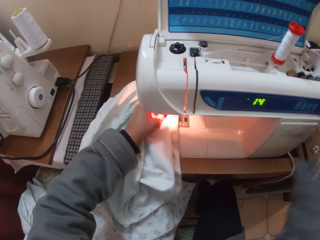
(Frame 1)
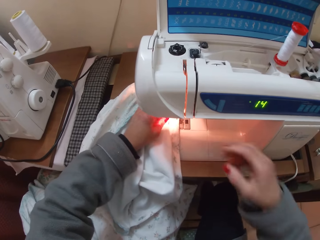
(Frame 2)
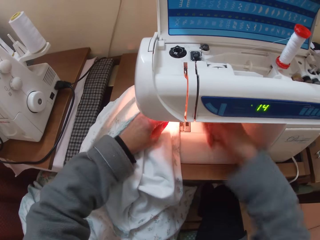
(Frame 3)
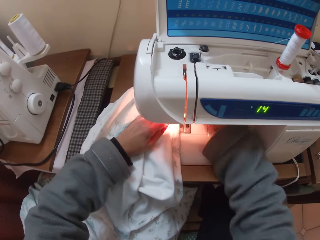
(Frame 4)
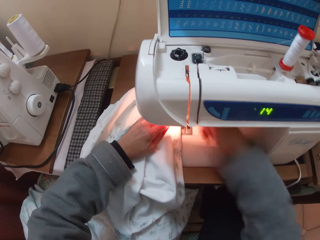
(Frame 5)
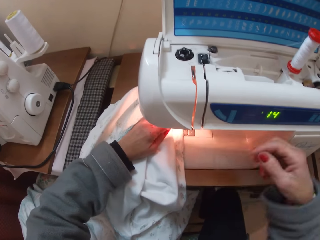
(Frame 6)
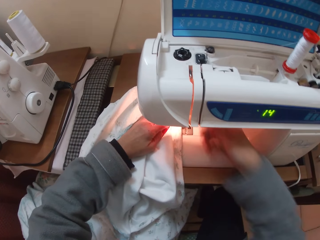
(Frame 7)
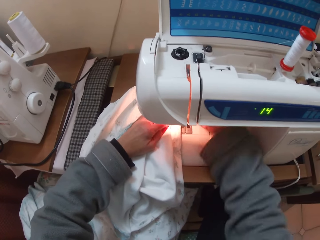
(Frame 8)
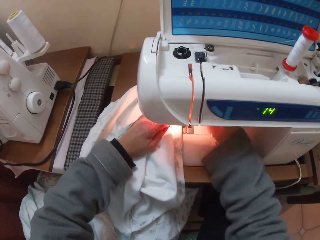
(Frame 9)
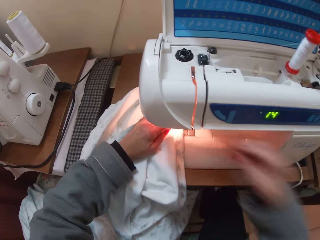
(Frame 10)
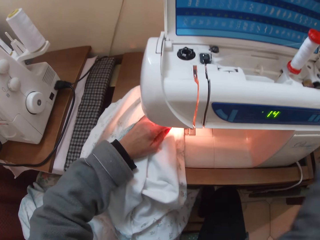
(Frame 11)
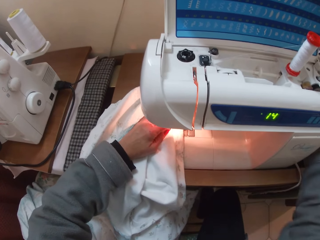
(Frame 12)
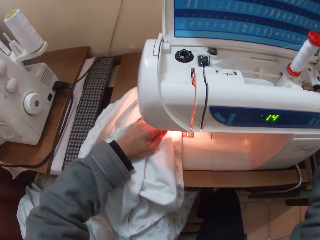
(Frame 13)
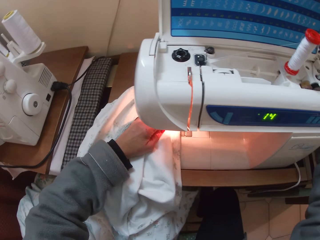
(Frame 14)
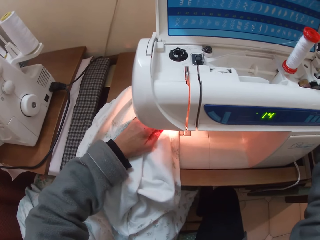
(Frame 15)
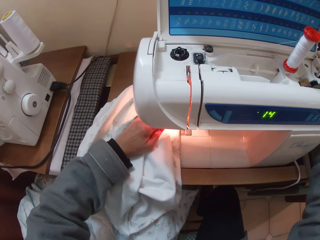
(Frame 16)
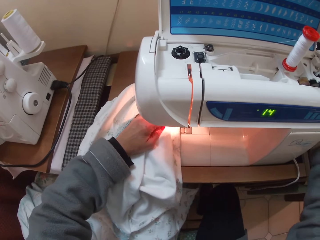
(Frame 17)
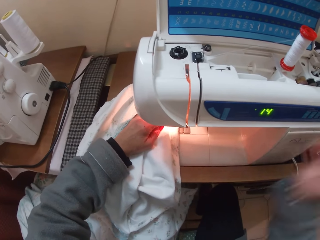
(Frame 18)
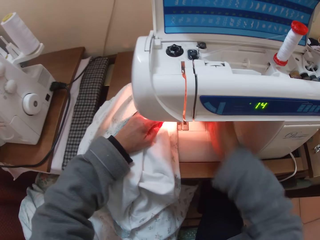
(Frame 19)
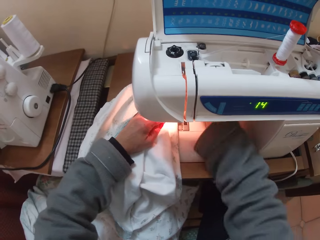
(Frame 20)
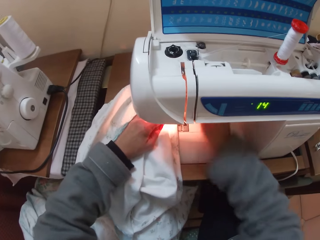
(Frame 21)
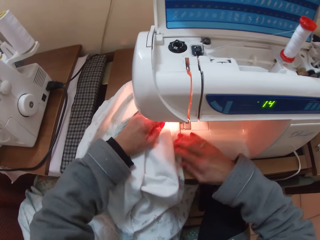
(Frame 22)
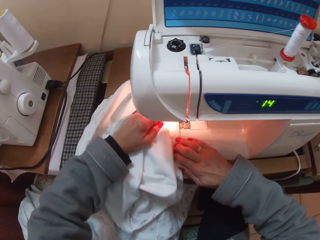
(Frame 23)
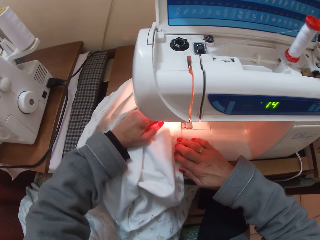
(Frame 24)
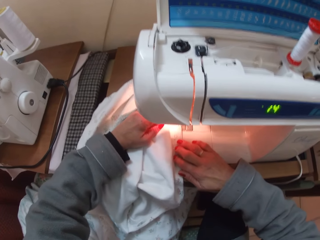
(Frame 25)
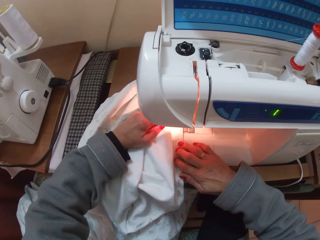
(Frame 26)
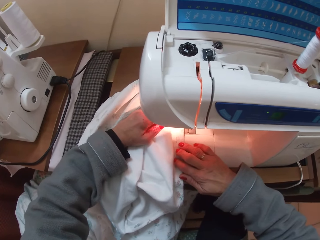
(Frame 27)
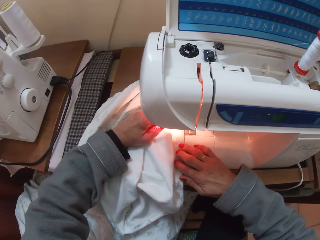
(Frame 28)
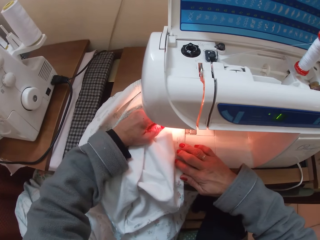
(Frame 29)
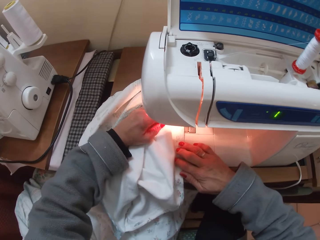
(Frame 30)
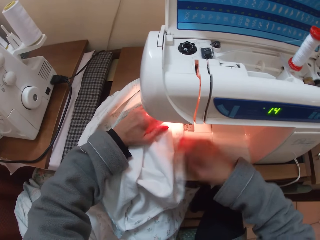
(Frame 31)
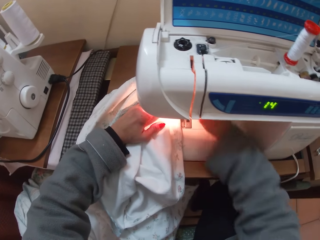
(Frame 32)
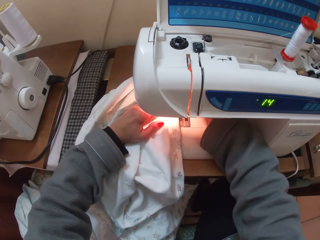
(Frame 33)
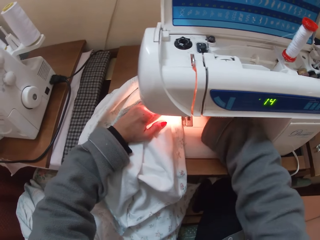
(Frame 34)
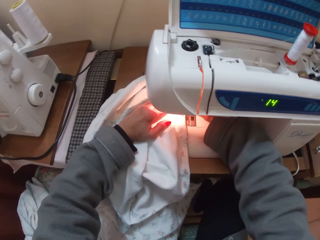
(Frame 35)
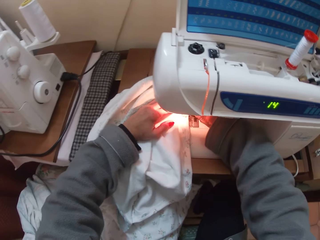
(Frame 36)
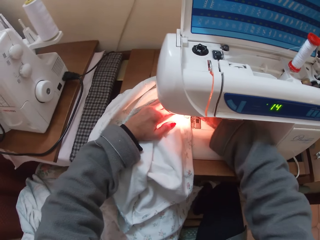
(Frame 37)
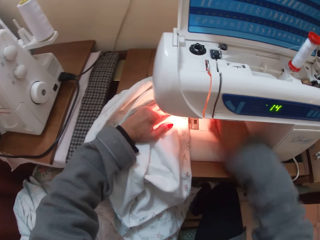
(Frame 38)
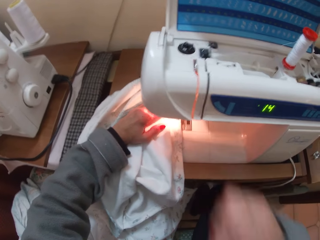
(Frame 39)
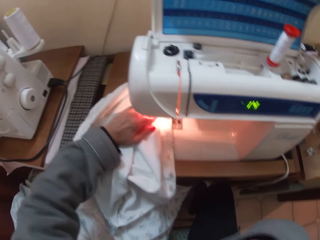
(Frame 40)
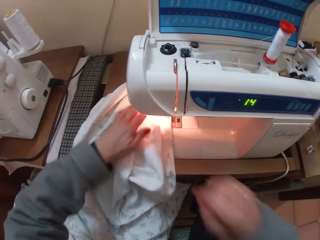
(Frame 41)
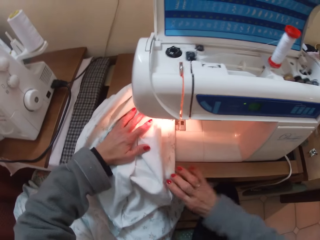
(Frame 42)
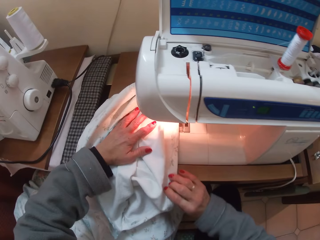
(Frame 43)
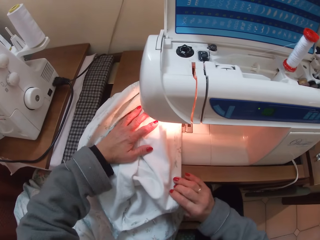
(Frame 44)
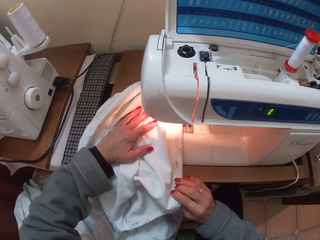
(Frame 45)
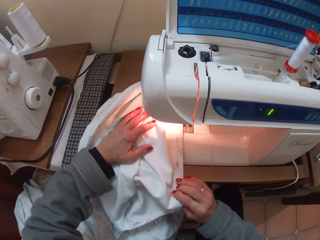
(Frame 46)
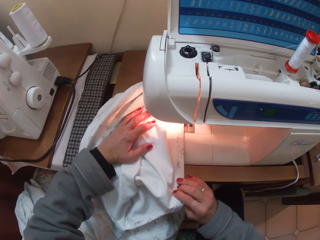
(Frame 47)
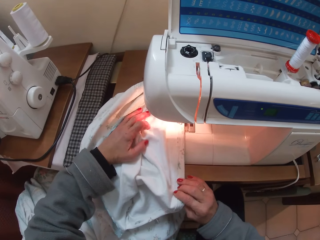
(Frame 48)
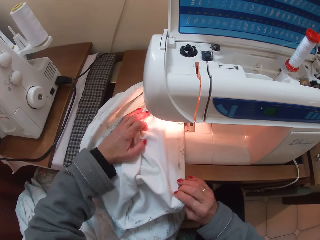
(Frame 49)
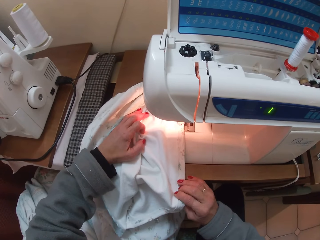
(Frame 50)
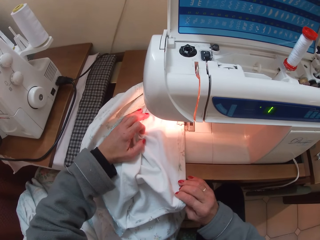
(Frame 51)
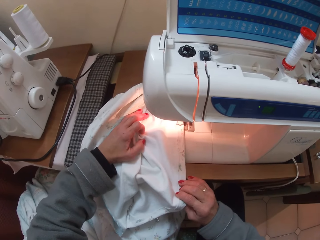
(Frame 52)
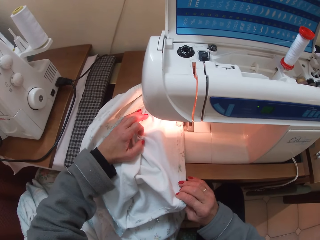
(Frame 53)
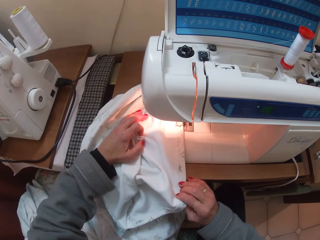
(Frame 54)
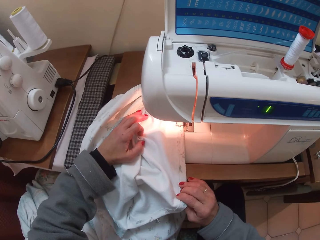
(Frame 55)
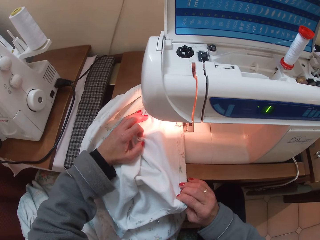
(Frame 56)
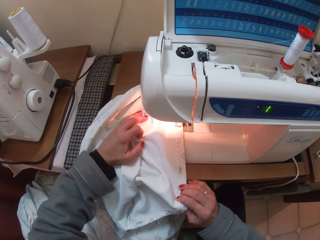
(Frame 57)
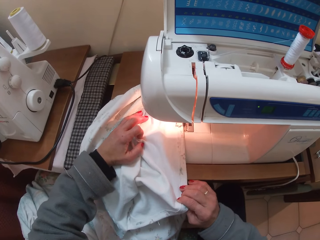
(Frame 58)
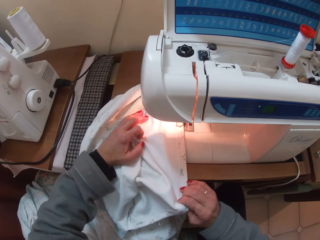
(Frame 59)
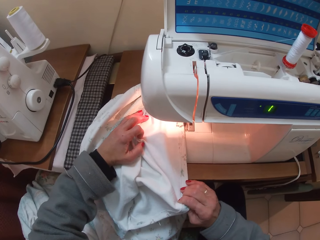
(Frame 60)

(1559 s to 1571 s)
The camera wearer removes the hand from the right side of the machine. They touch the presser foot lifter. They hold the right side of the machine. They touch the balance wheel. They remove the hand from the right side of the machine. They touch the presser foot lifter and lower the presser foot lever. They place the right hand on the cloth on the sewing machine. They touch the presser foot lifter. They remove the right hand from the machine. They pull the cloth with the right hand and start the sewing machine. They sew the cloth.

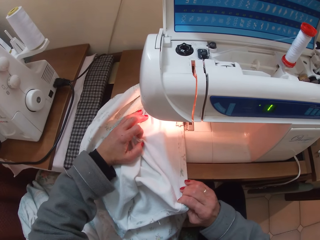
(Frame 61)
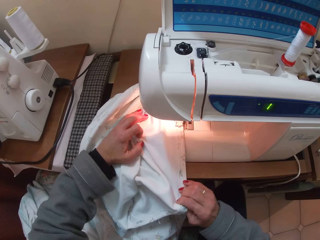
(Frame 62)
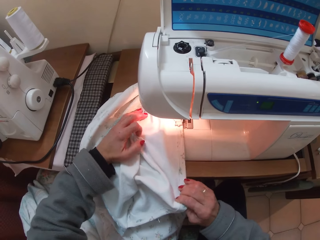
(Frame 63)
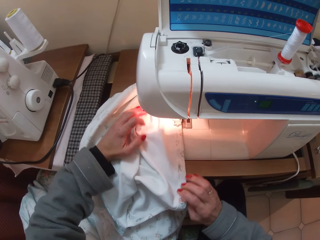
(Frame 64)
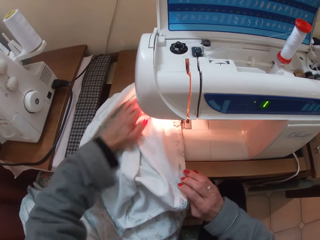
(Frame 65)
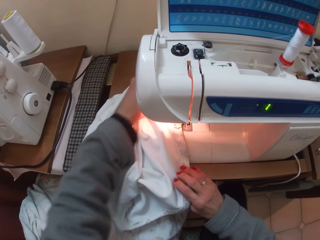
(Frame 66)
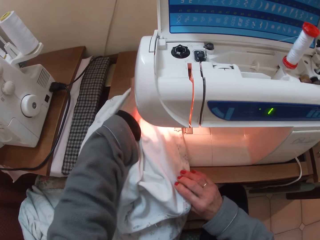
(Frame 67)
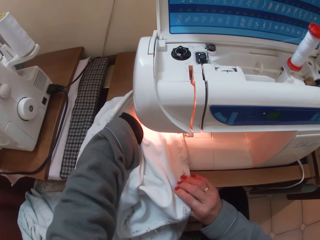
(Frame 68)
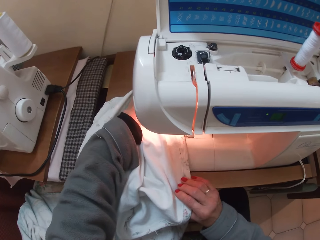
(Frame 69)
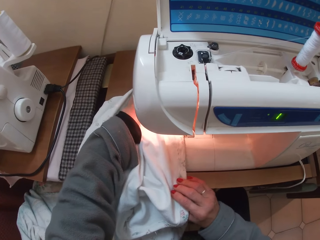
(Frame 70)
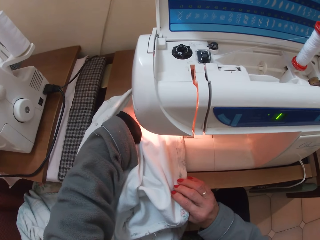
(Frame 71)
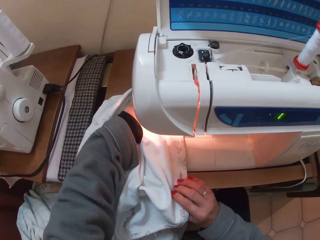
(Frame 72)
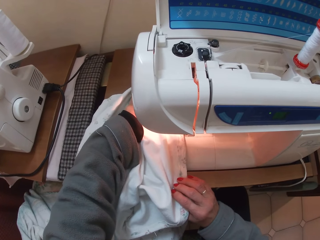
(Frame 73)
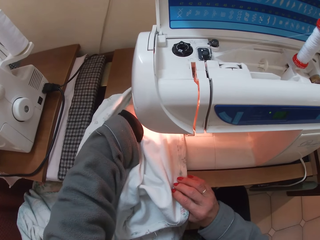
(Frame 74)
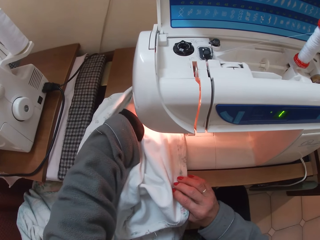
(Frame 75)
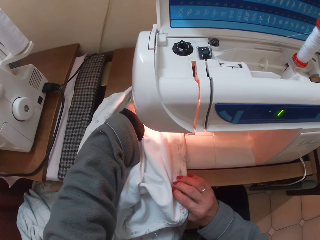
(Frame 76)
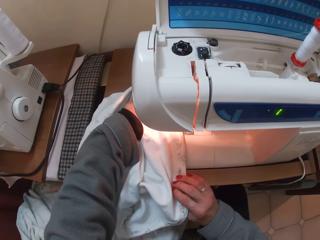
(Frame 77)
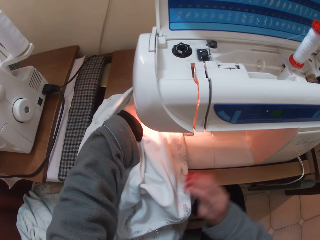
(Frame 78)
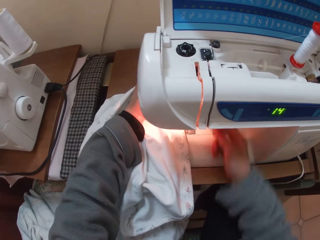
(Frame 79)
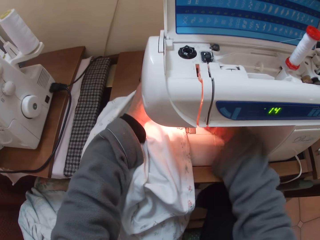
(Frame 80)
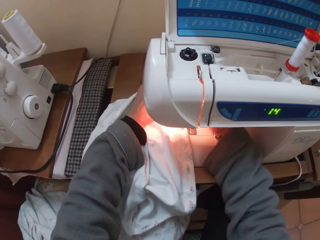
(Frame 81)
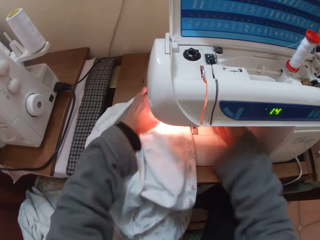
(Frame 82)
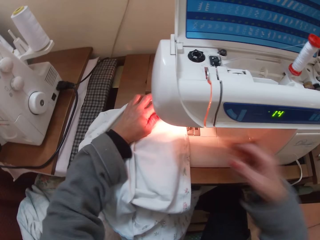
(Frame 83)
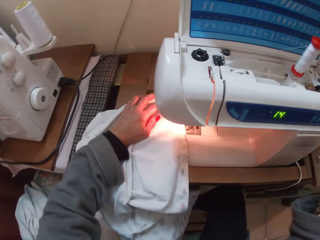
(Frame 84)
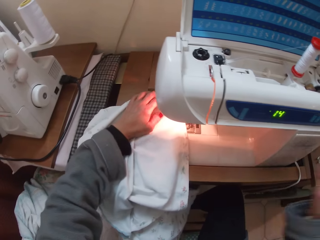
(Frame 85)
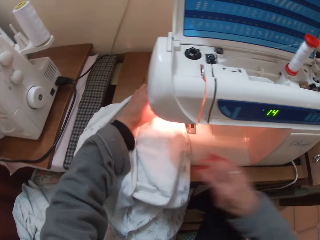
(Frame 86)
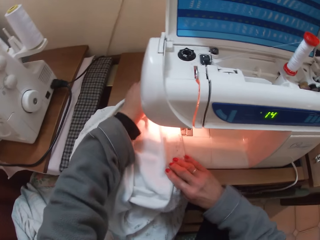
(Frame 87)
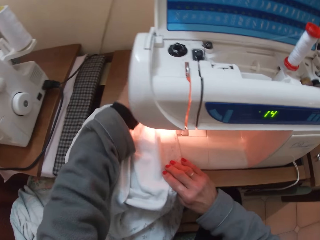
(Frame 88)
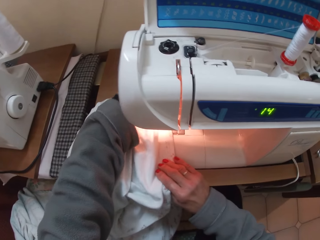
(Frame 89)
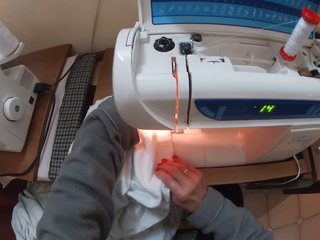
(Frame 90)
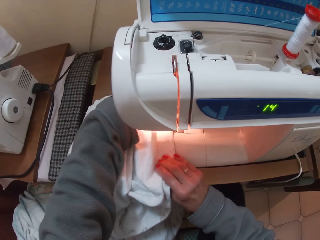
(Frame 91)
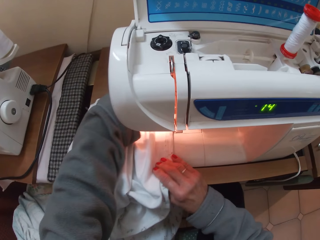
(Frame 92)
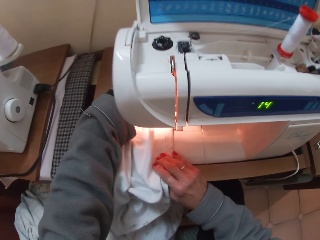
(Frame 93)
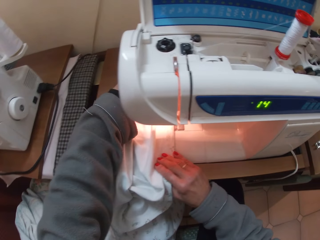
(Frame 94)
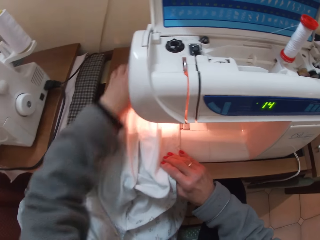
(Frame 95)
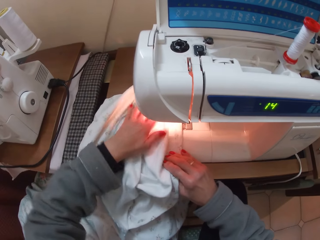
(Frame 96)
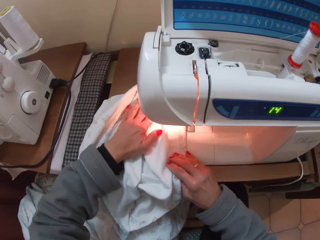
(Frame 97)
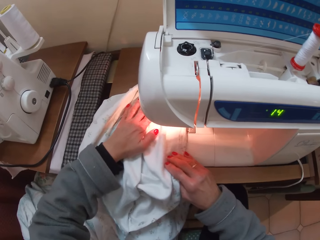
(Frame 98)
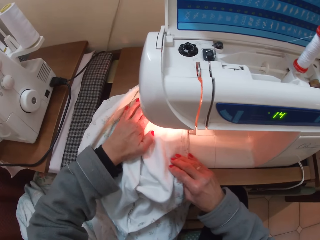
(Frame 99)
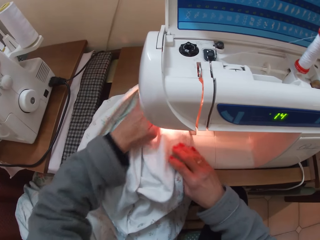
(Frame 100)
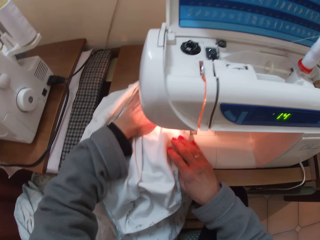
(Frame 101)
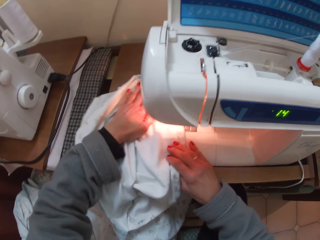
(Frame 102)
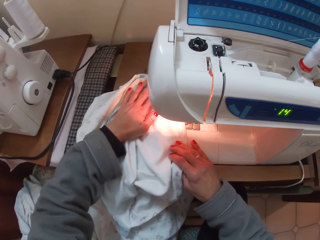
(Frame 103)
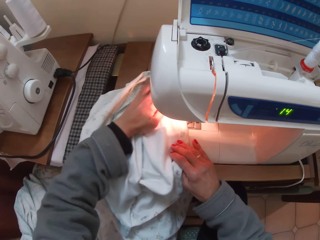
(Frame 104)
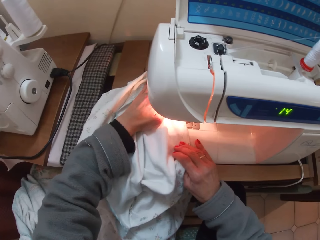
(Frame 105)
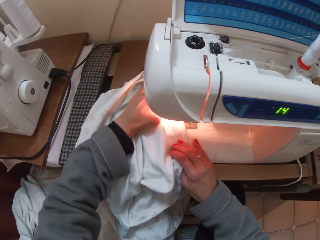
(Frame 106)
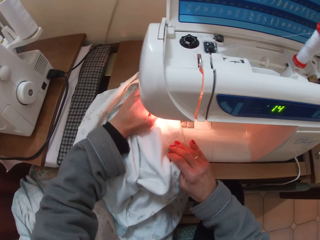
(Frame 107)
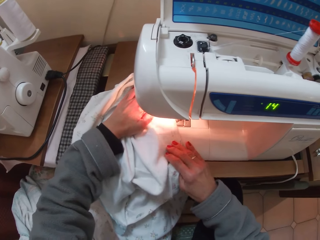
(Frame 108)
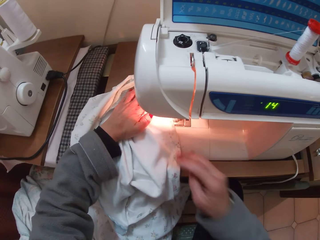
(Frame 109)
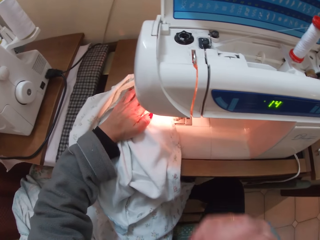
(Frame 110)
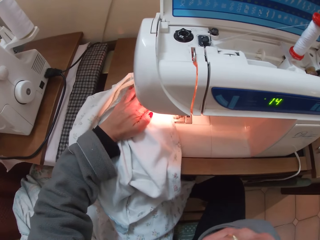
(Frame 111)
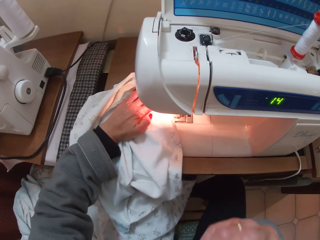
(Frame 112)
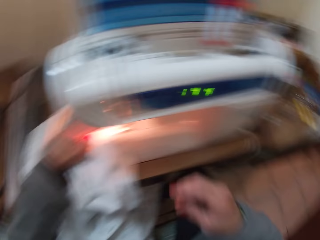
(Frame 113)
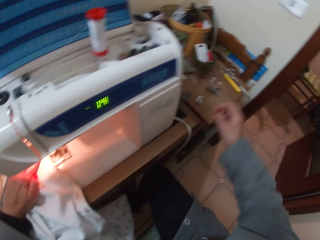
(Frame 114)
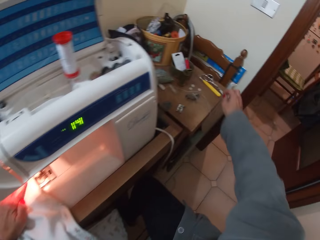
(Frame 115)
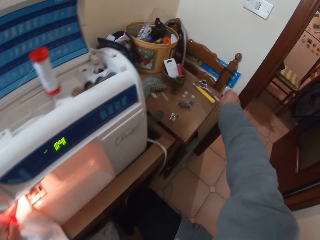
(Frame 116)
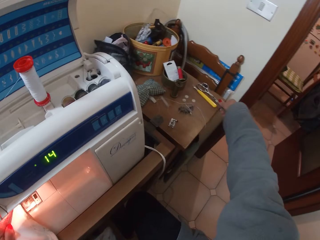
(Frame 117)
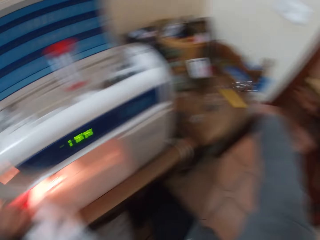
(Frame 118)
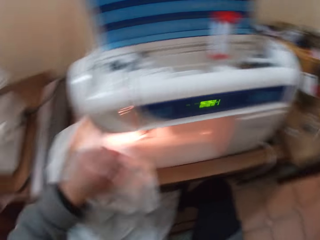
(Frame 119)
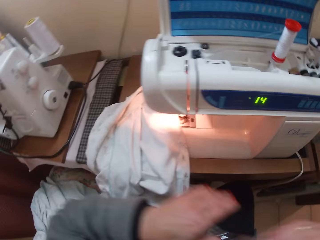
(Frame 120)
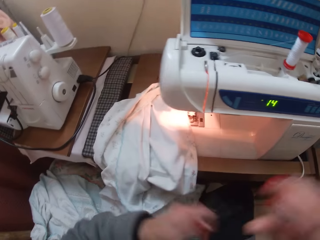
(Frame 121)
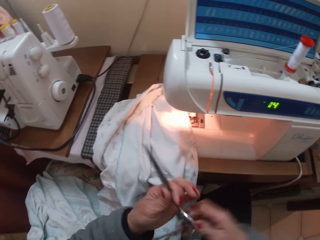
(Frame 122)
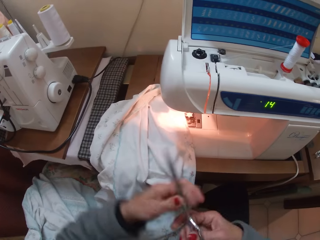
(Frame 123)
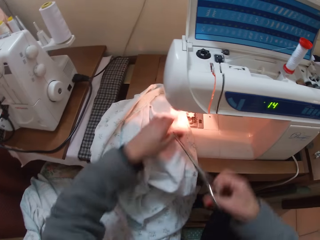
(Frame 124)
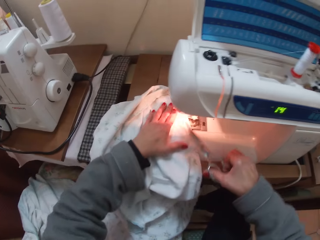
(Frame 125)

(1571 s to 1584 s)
The camera wearer adjusts the cloth on the sewing machine. She removes her right hand from the machine. She raises the presser foot. She adjusts the cloth with both hands on the machine. She removes the cloth. She raises her hand towards her mouth. She picks up scissors from the sewing table. She passes the scissors from her right hand to her left hand and passes the scissors back to her right hand.
